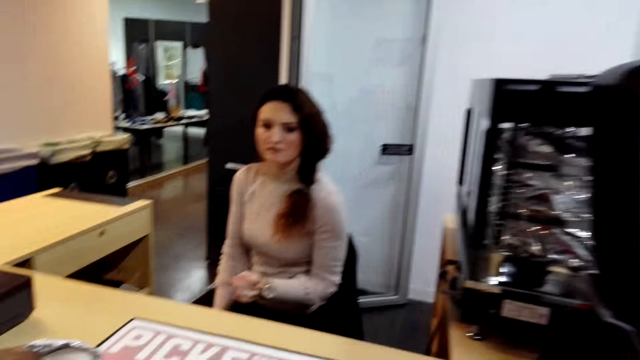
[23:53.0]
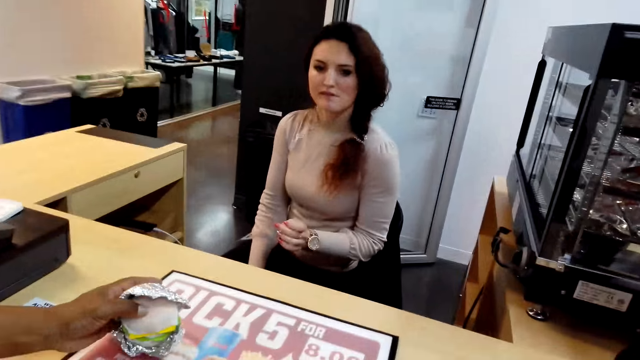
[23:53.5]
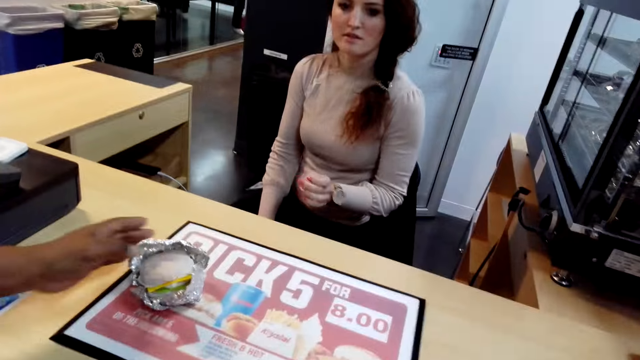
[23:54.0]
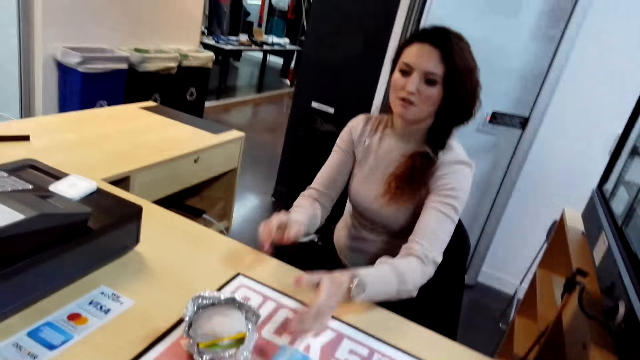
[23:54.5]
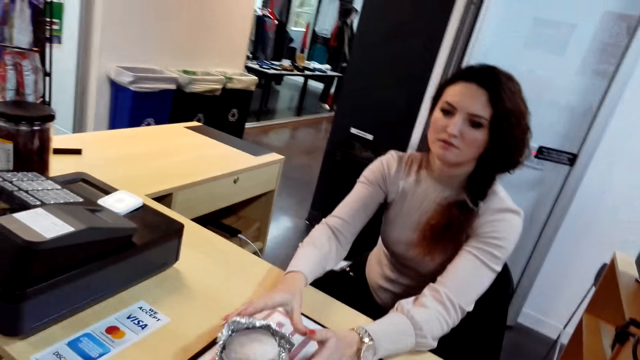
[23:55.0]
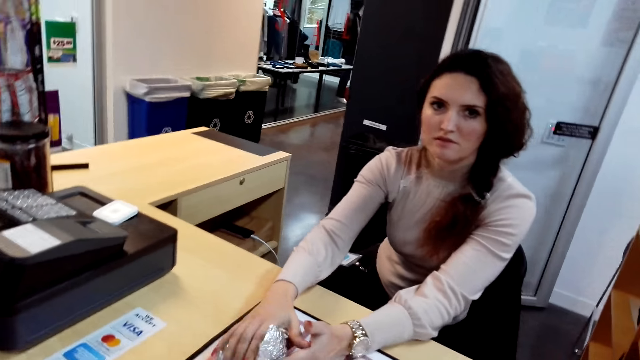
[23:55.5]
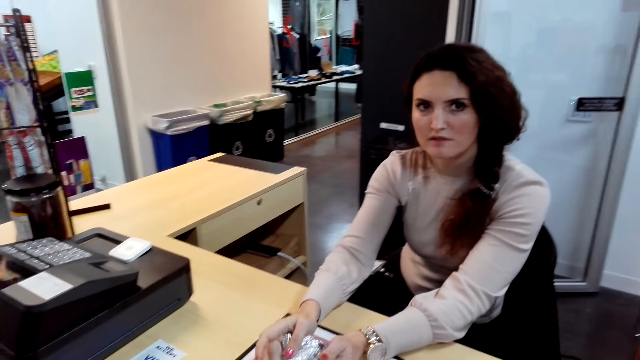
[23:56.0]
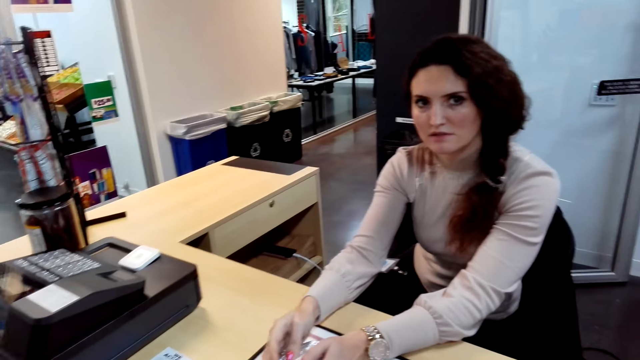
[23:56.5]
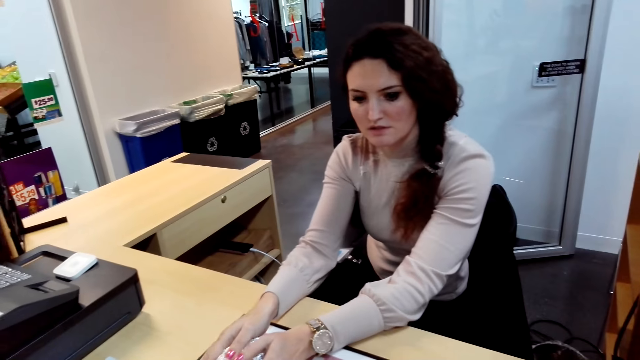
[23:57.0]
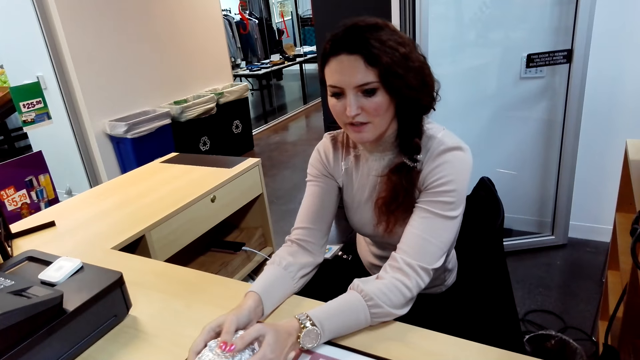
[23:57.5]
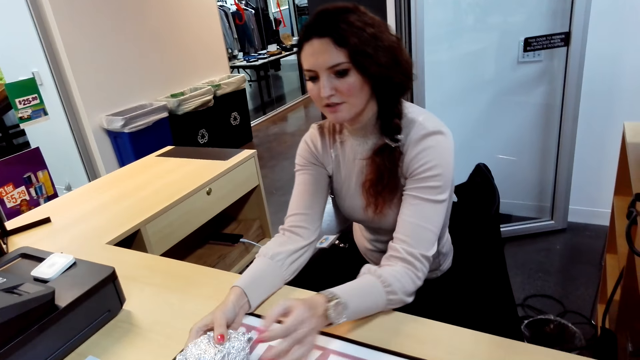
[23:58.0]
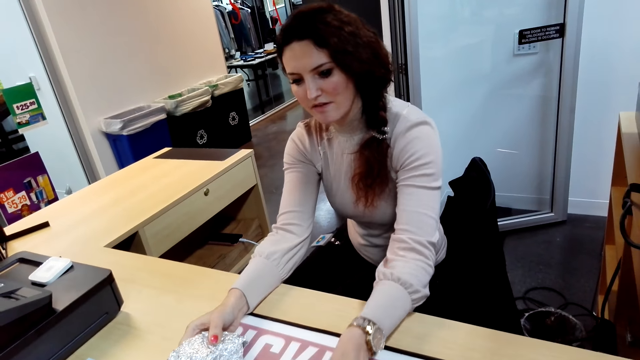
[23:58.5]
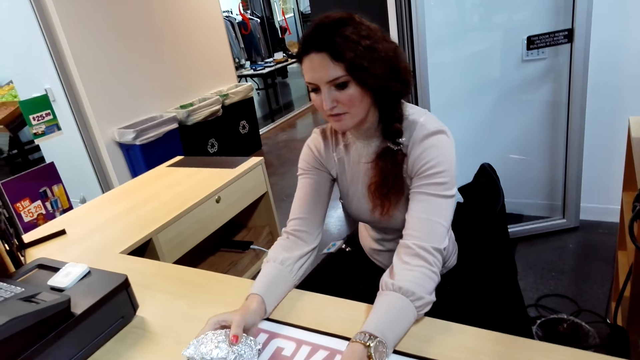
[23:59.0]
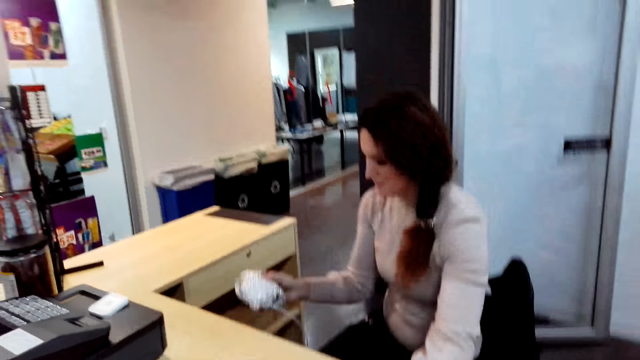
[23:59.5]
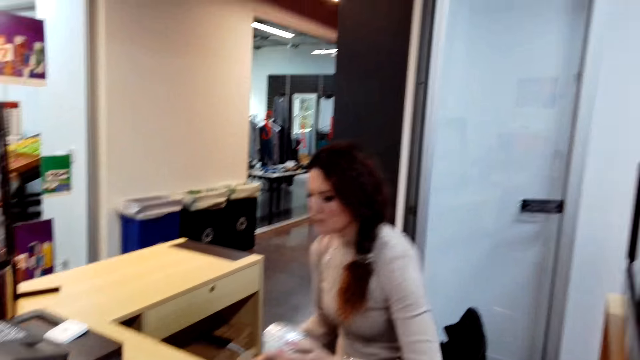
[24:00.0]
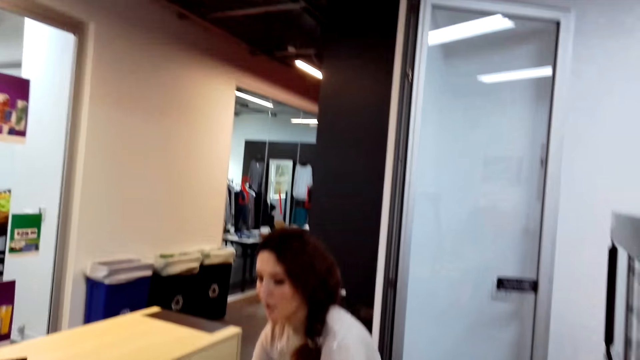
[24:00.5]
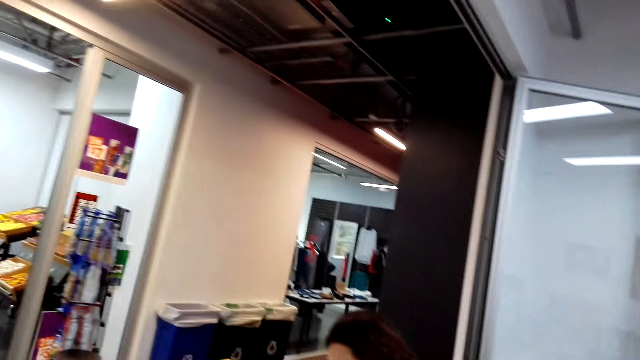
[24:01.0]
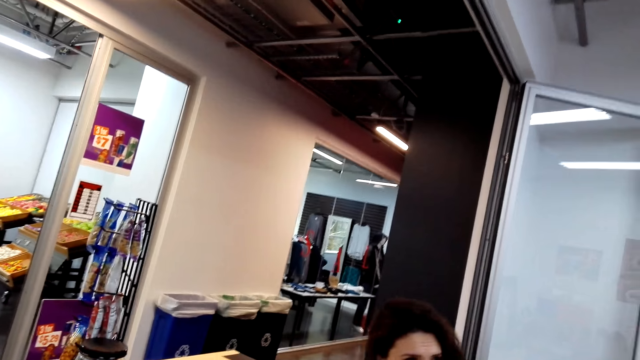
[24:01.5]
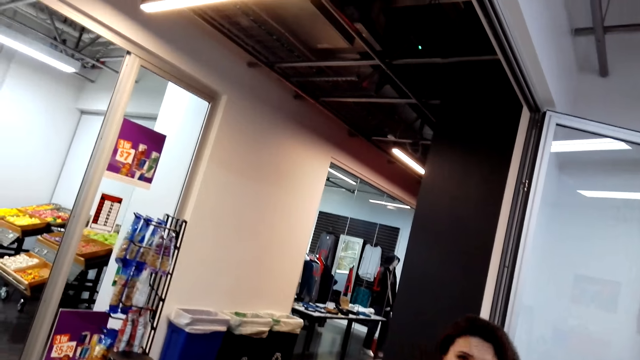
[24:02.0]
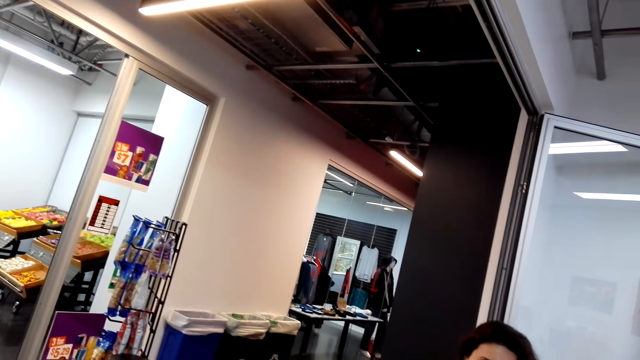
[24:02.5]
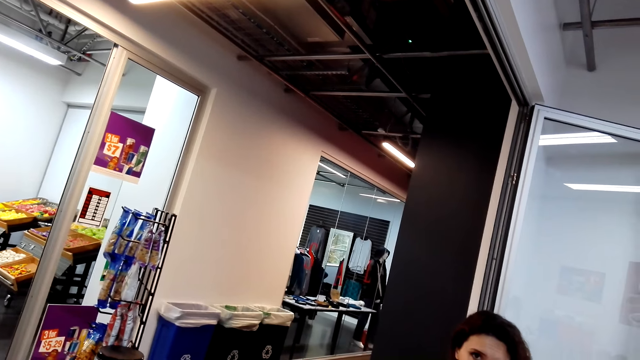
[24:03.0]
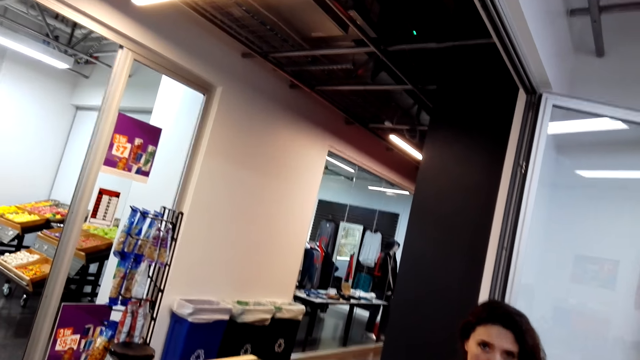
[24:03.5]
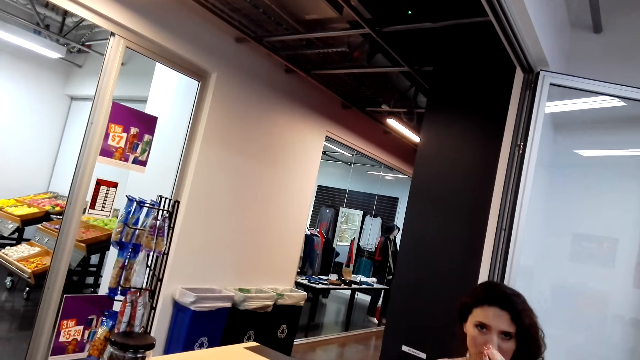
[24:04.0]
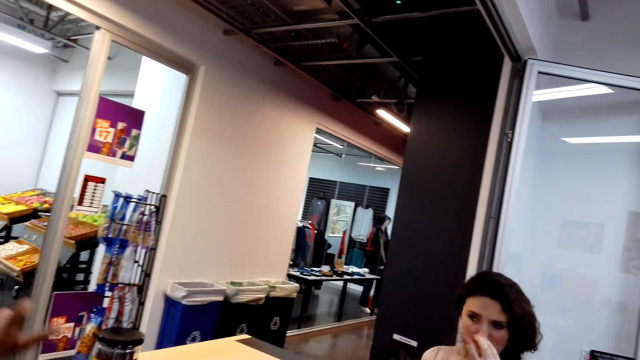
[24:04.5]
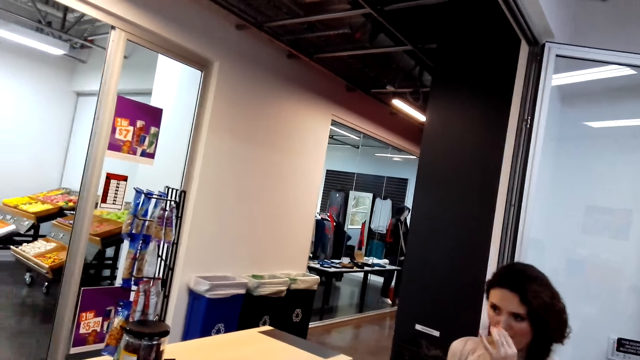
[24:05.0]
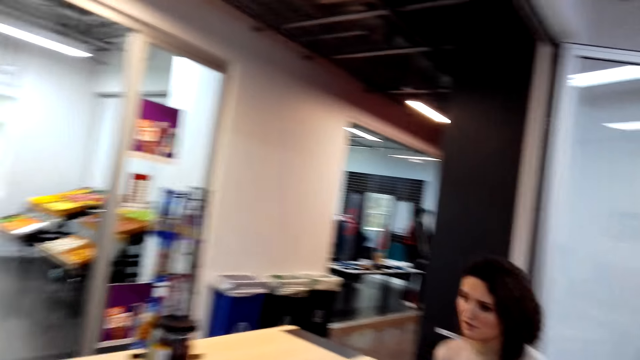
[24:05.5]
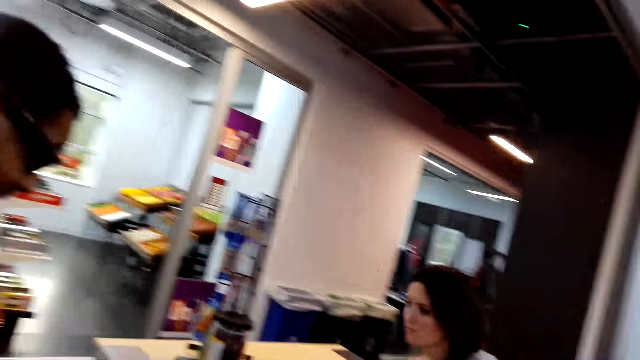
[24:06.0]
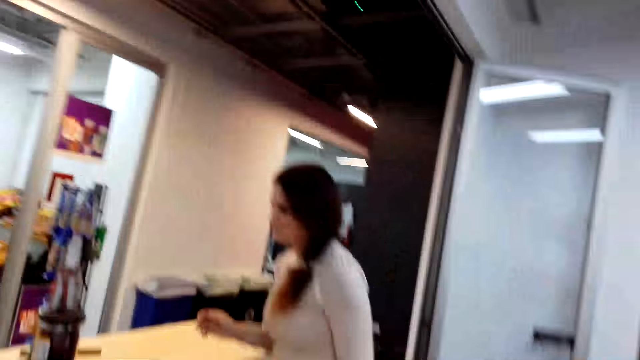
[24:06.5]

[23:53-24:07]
A person puts the sandwich on the counter. Another person picks up the sandwich from the counter. The camera wearer converses with a lady. The other person puts the sandwich aside and talks to the first person. The first person talks to the other person. The other person stands up.

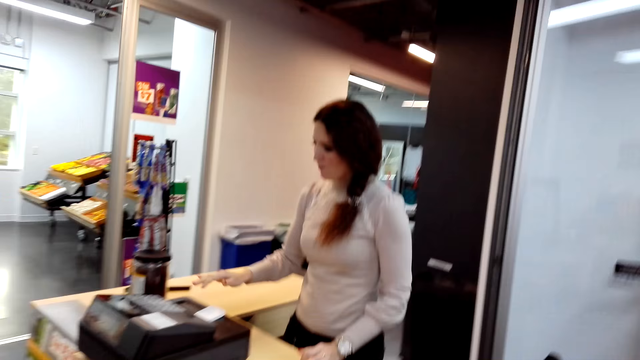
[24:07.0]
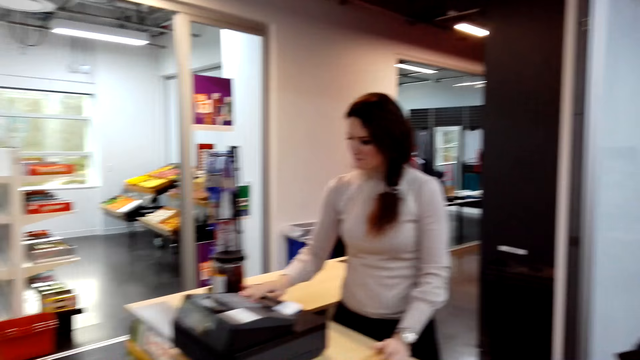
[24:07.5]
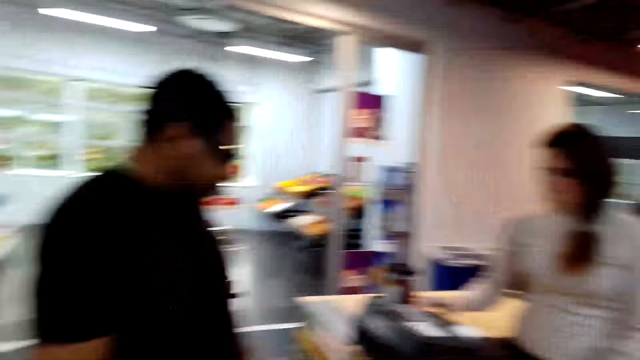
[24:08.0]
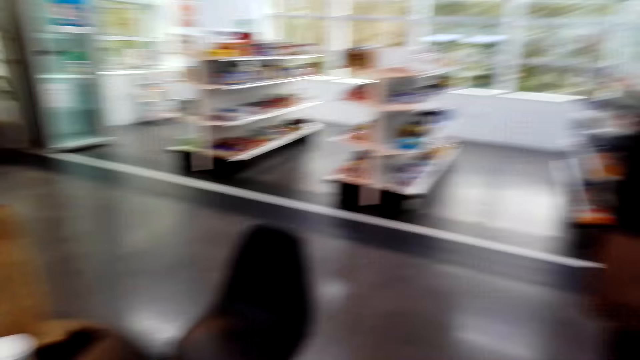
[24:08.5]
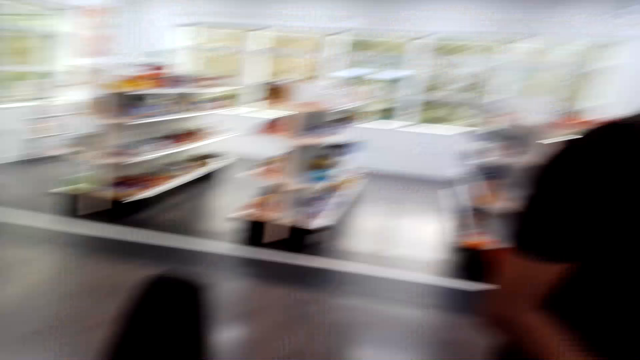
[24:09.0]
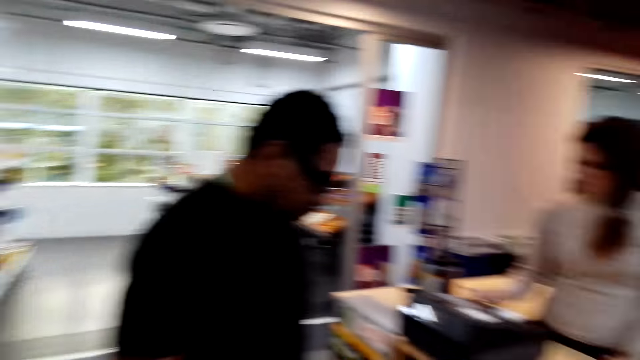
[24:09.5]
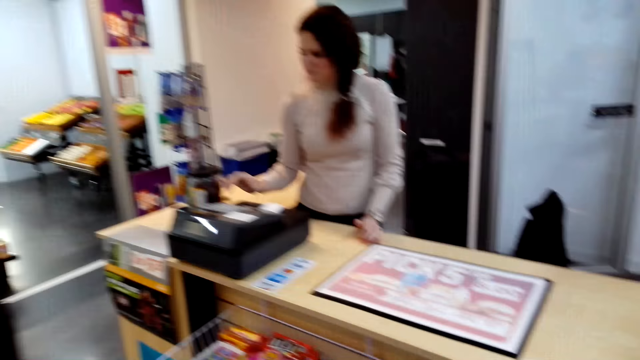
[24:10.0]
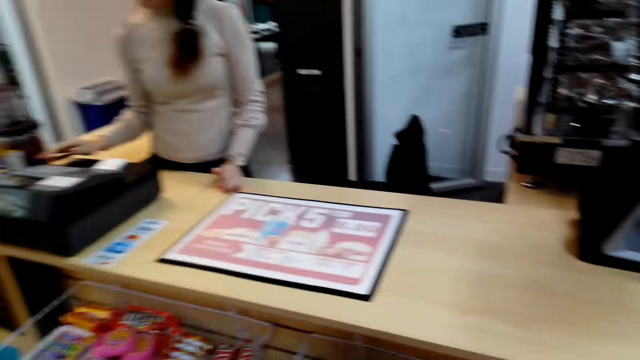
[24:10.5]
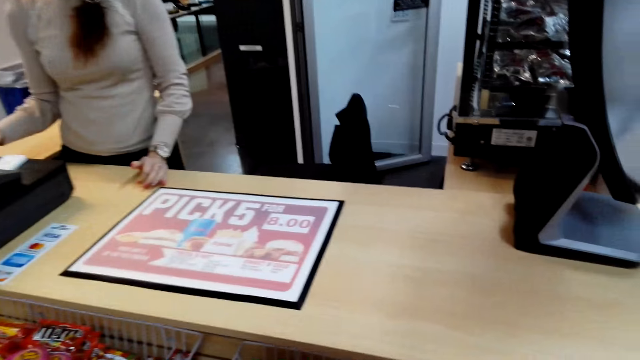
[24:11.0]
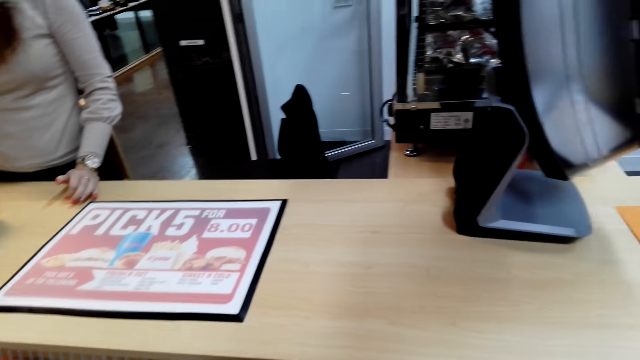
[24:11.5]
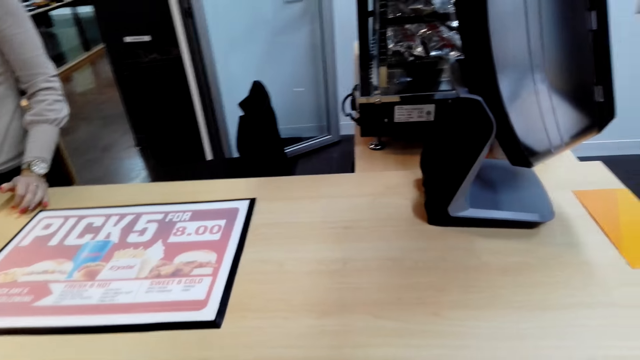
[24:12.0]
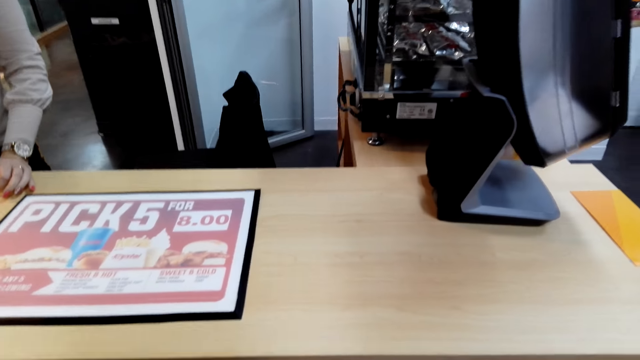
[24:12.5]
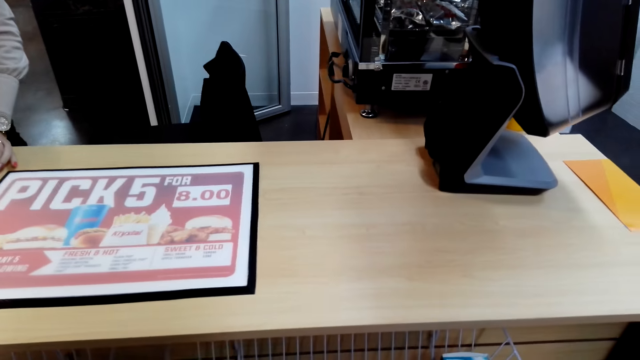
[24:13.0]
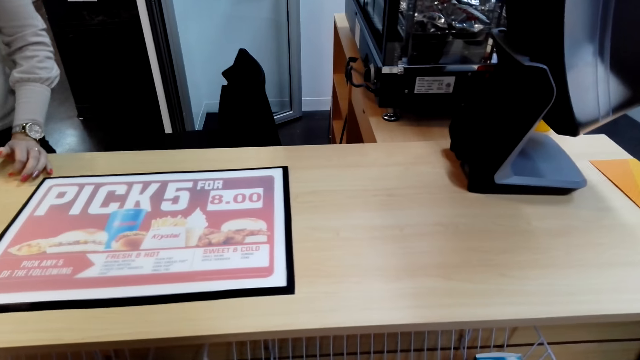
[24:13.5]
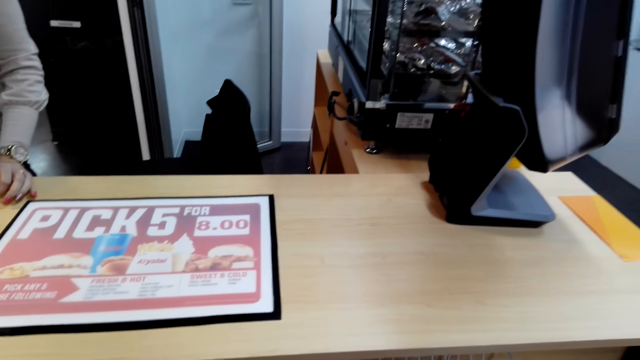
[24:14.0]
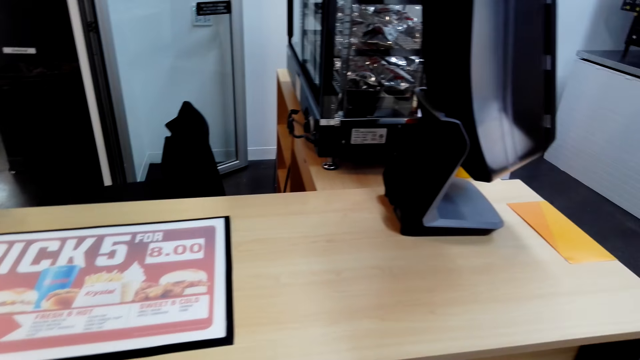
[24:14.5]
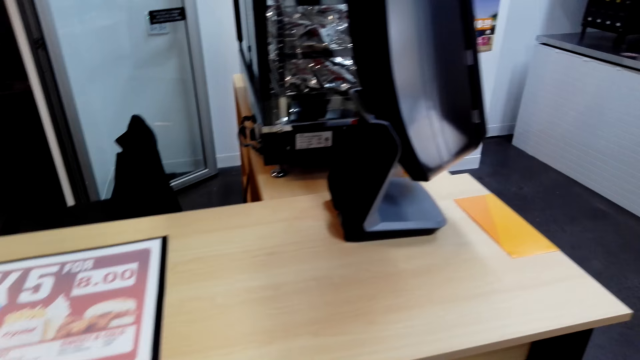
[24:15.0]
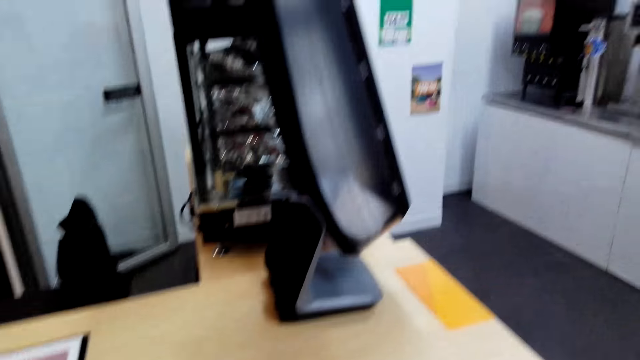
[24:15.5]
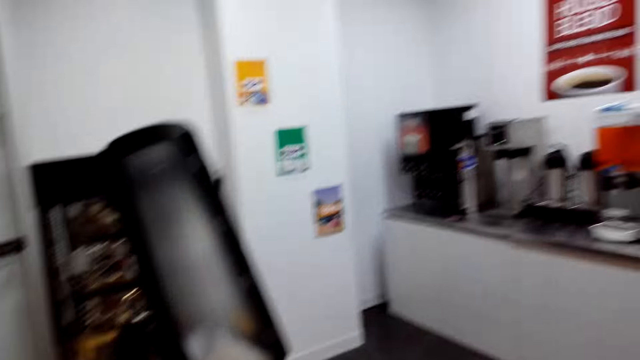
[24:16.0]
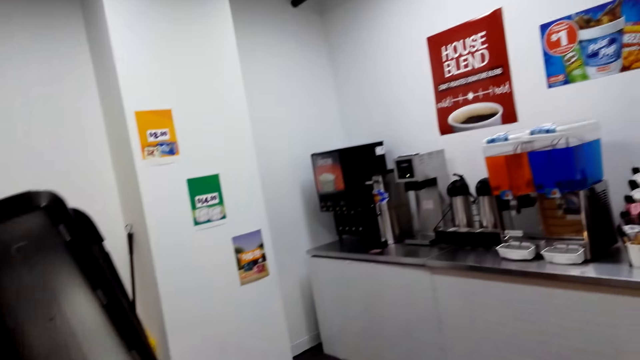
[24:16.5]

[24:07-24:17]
A person operates the device. The camera wearer moves his head. He looks around.
